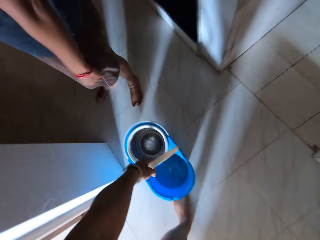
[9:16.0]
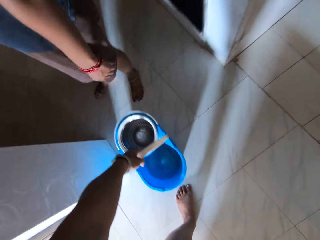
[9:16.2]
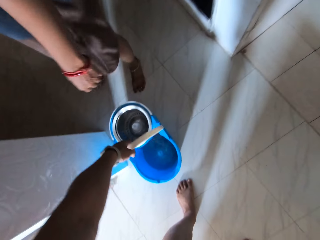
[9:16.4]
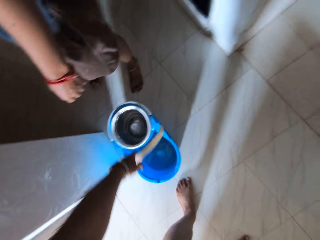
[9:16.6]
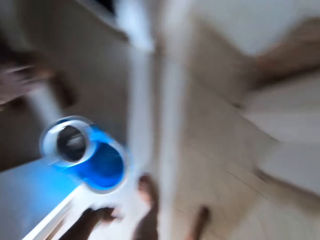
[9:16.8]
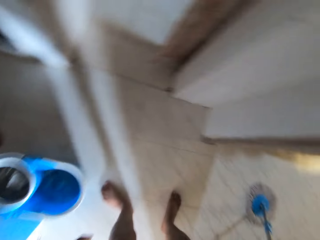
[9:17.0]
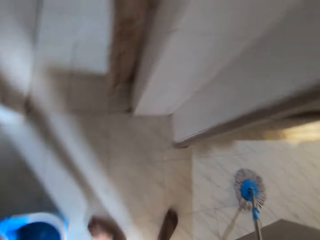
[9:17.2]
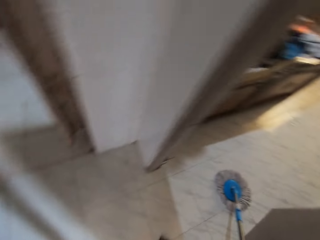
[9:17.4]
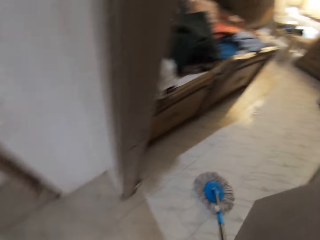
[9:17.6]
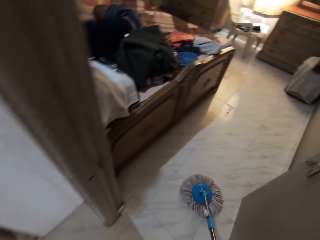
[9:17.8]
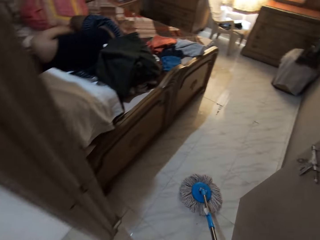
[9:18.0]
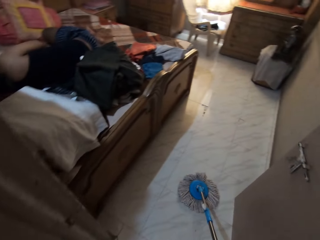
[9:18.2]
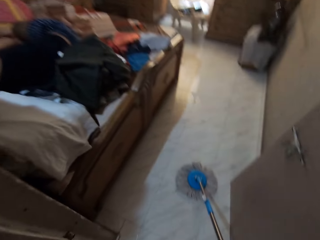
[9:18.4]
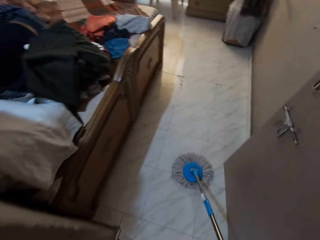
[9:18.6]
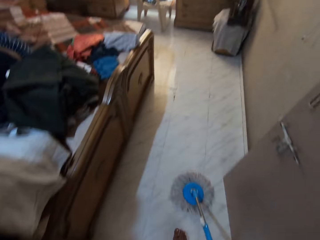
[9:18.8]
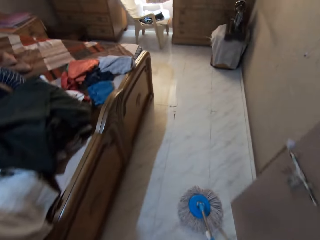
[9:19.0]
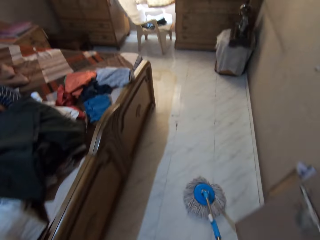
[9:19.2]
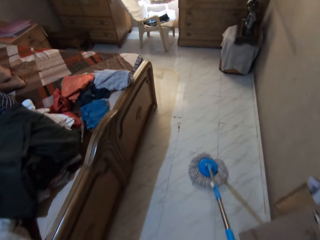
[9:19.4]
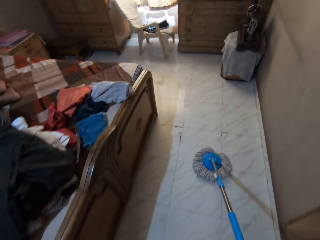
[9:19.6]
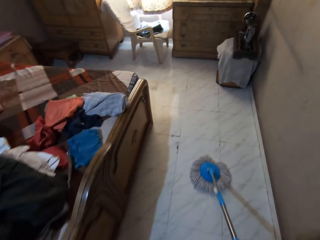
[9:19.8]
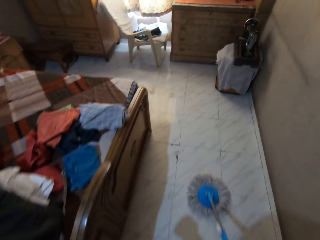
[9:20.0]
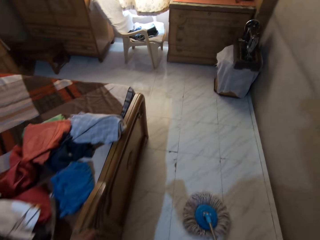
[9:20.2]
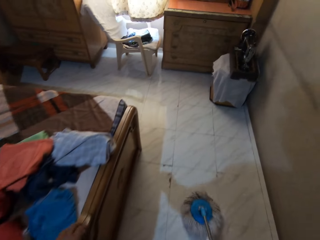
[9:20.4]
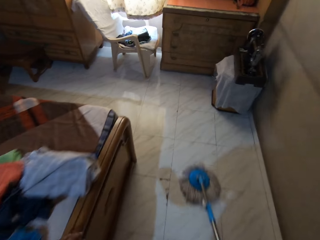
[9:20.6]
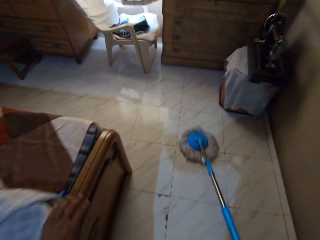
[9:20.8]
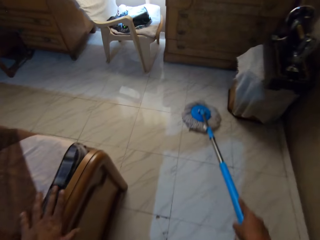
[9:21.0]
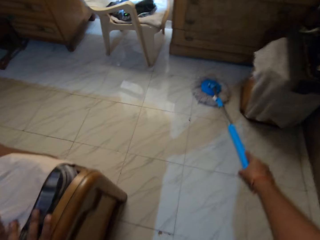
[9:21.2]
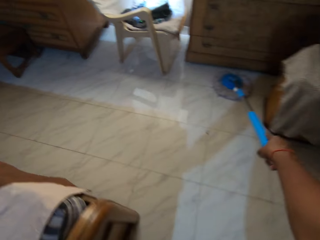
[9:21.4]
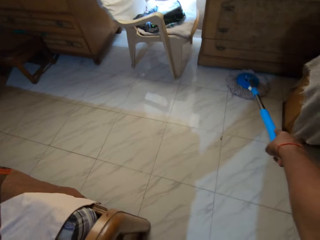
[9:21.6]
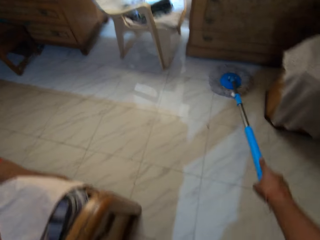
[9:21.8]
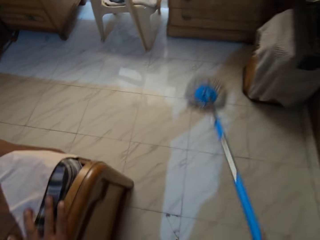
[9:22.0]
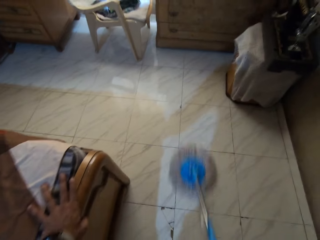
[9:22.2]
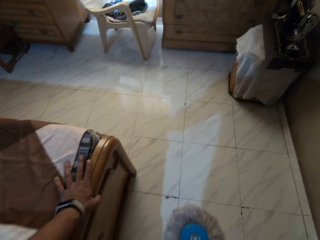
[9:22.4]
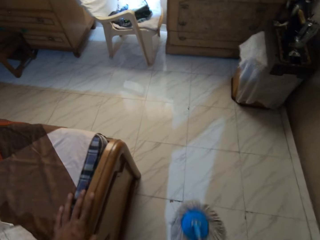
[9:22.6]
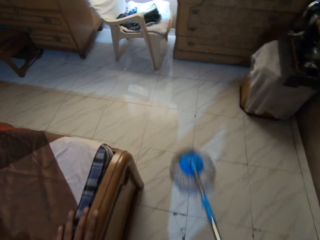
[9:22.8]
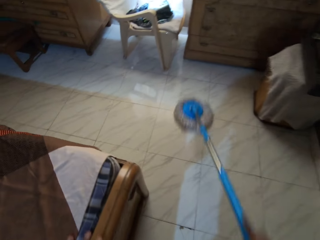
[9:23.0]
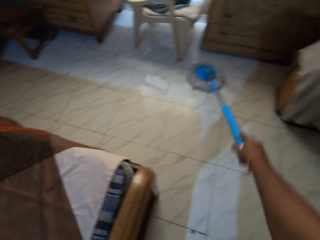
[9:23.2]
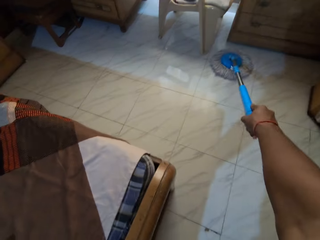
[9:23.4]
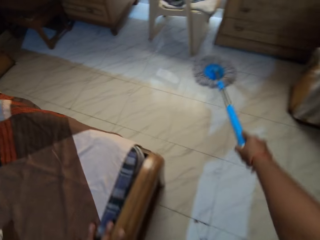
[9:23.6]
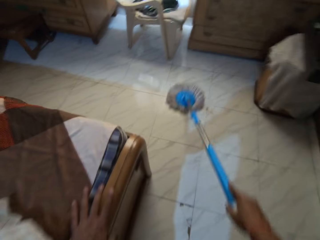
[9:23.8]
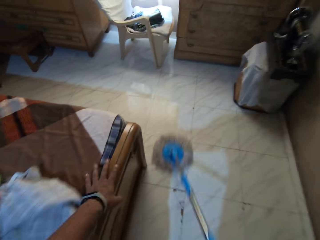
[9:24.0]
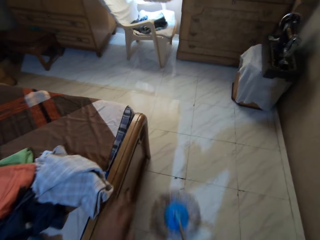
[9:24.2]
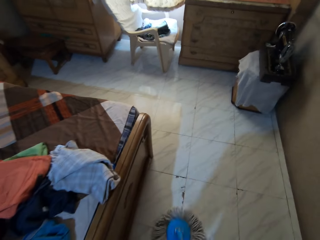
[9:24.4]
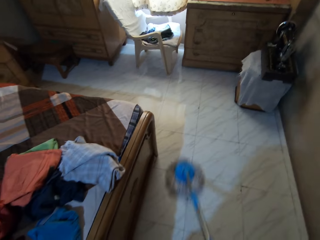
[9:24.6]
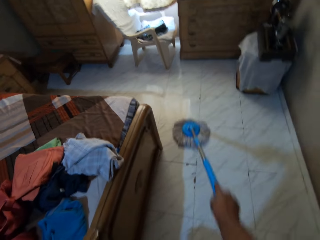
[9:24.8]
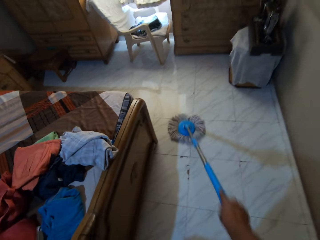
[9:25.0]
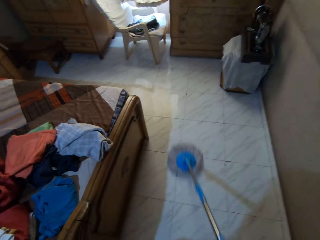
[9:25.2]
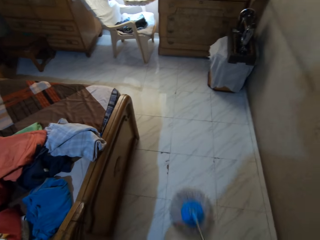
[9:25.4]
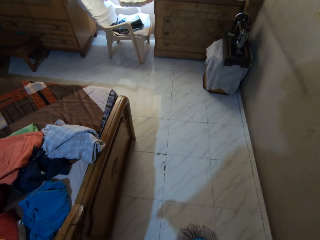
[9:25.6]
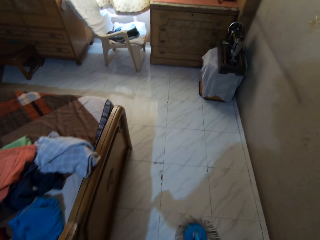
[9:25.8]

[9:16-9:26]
The camera wearer drops the mopping bucket on the floor with his left hand. He mops the floor with the mopping stick in his right hand. He places his left hand on a bed.

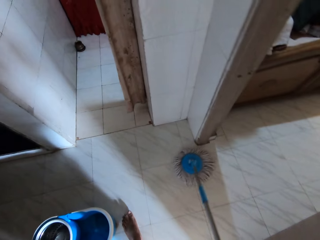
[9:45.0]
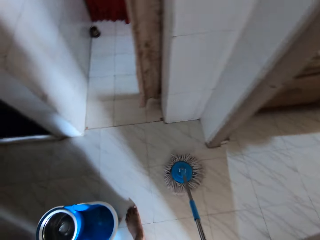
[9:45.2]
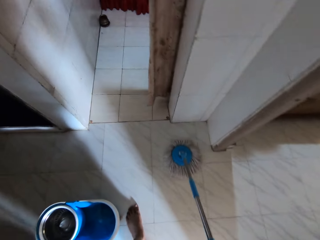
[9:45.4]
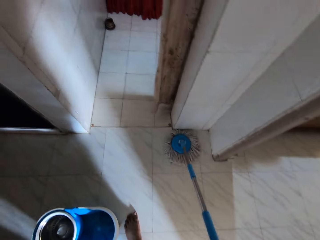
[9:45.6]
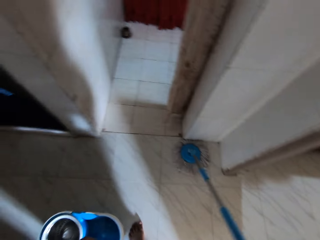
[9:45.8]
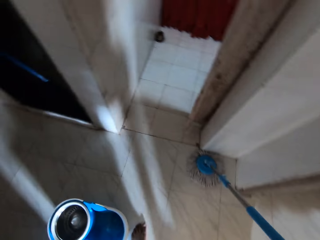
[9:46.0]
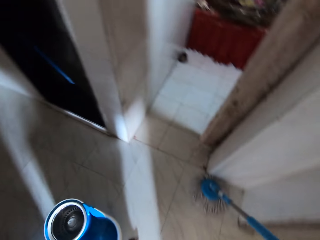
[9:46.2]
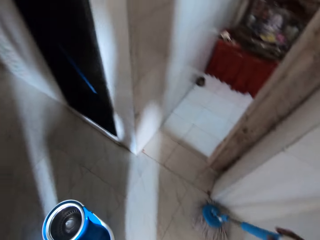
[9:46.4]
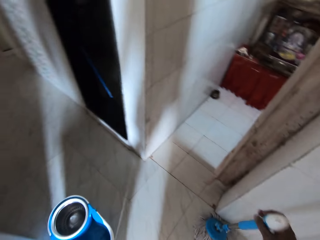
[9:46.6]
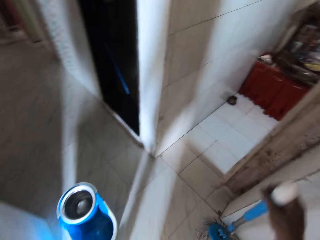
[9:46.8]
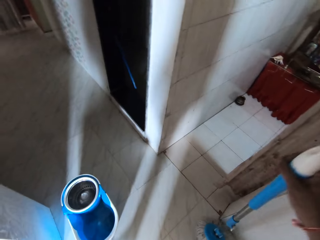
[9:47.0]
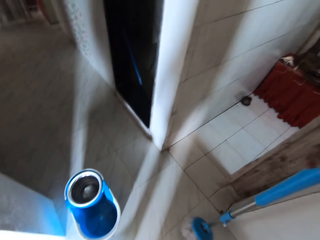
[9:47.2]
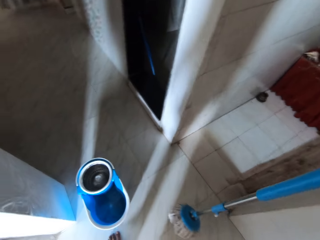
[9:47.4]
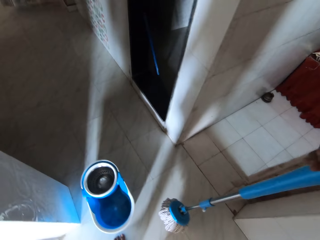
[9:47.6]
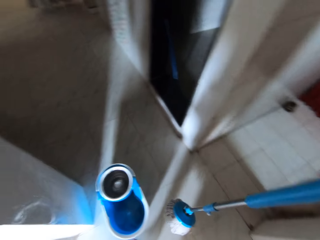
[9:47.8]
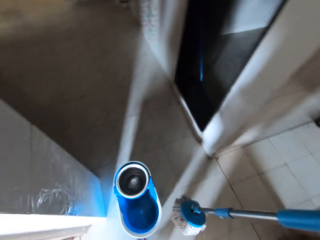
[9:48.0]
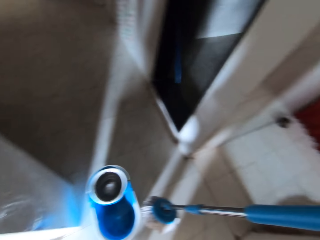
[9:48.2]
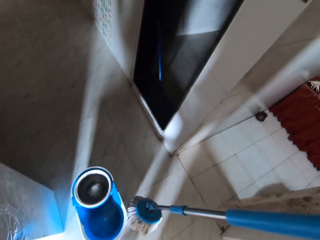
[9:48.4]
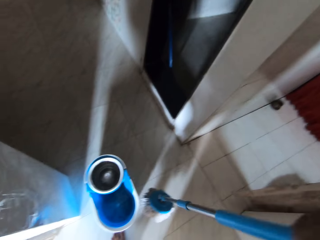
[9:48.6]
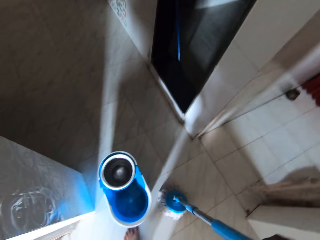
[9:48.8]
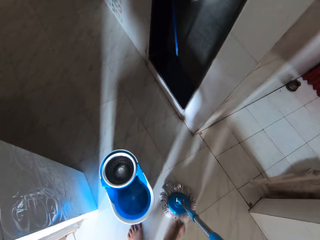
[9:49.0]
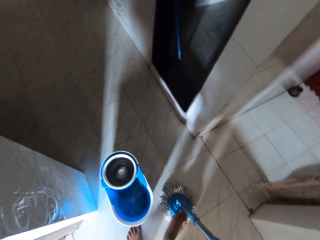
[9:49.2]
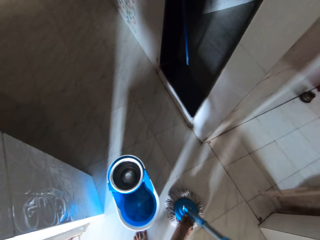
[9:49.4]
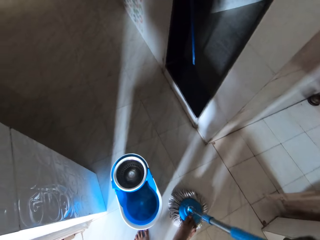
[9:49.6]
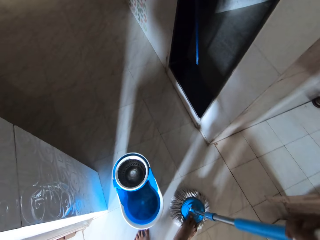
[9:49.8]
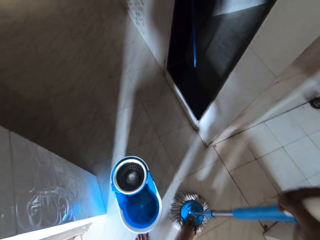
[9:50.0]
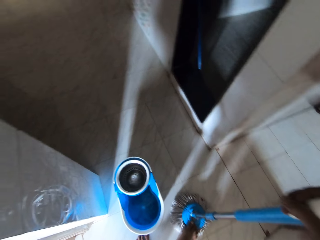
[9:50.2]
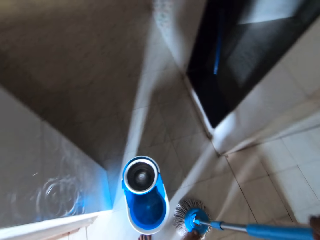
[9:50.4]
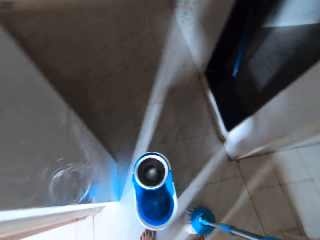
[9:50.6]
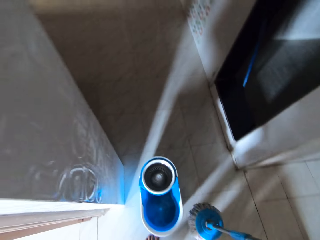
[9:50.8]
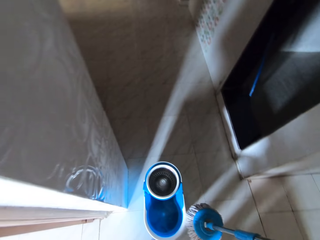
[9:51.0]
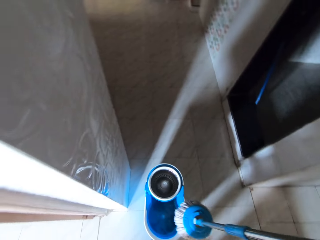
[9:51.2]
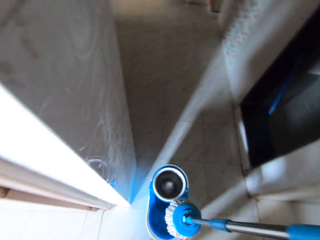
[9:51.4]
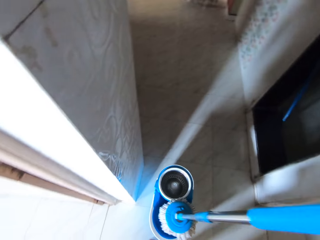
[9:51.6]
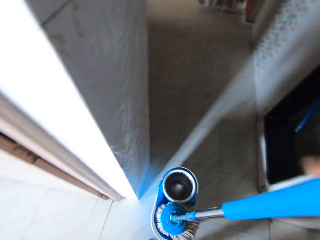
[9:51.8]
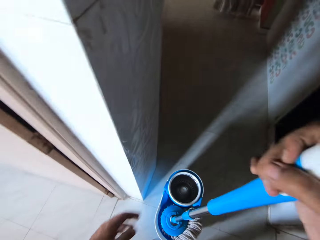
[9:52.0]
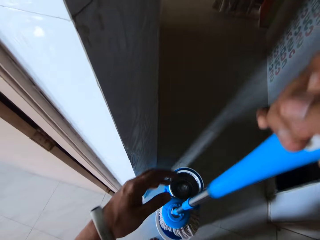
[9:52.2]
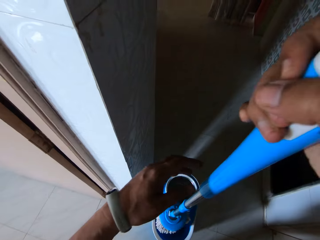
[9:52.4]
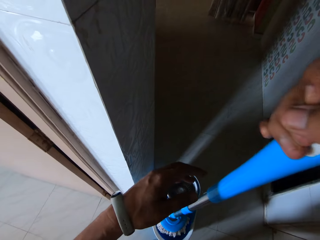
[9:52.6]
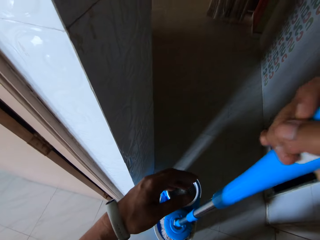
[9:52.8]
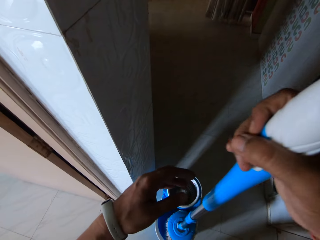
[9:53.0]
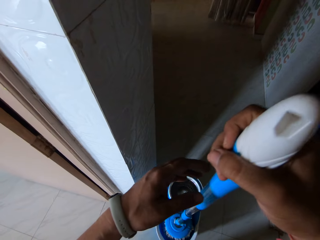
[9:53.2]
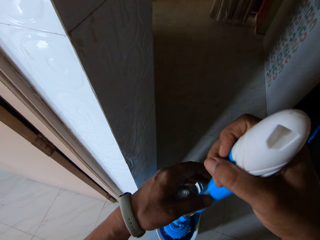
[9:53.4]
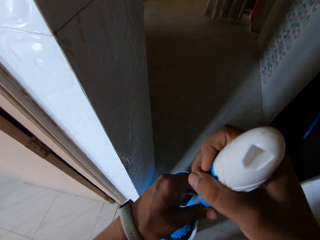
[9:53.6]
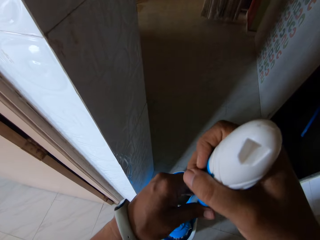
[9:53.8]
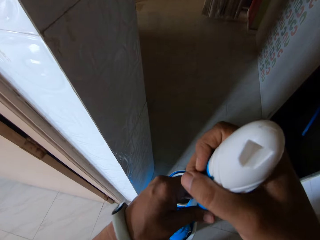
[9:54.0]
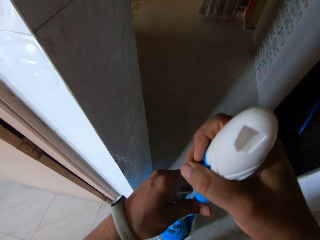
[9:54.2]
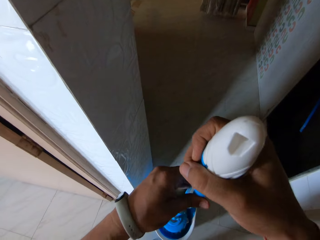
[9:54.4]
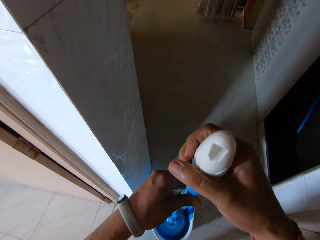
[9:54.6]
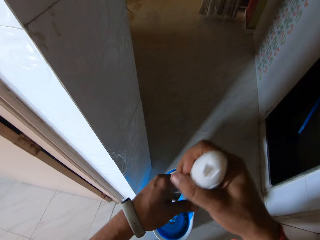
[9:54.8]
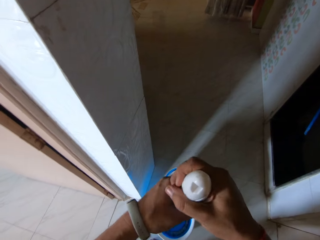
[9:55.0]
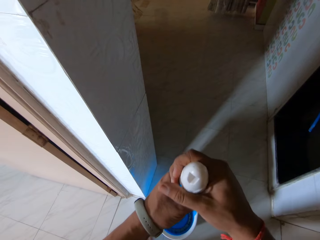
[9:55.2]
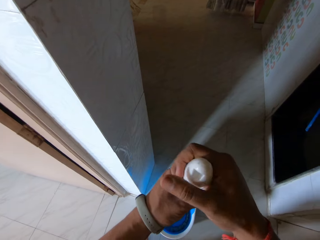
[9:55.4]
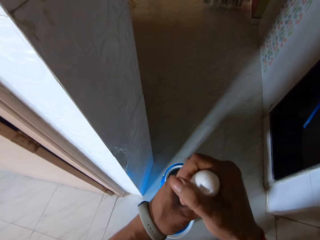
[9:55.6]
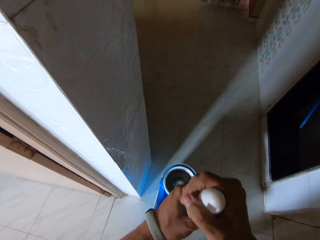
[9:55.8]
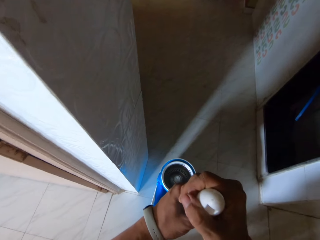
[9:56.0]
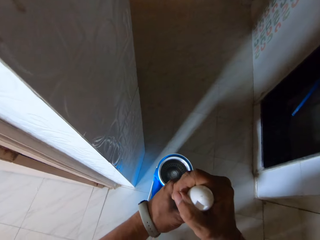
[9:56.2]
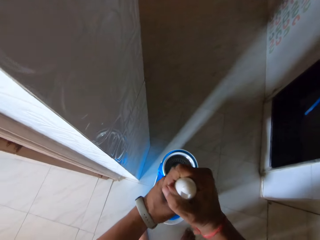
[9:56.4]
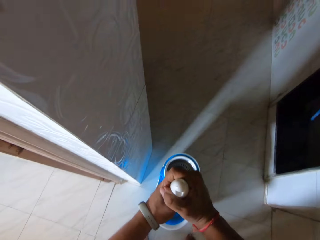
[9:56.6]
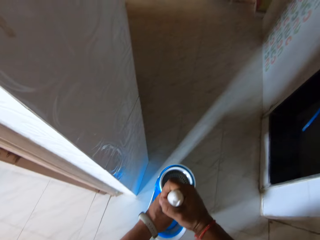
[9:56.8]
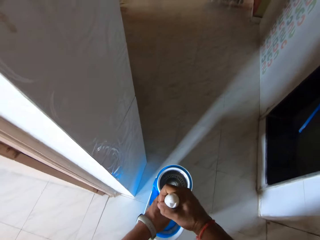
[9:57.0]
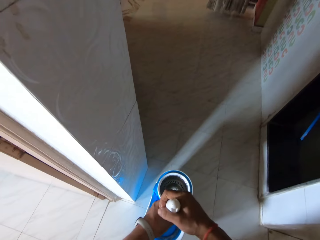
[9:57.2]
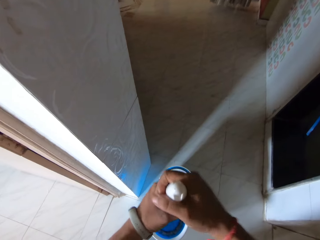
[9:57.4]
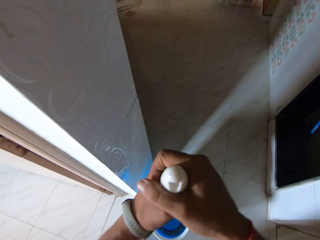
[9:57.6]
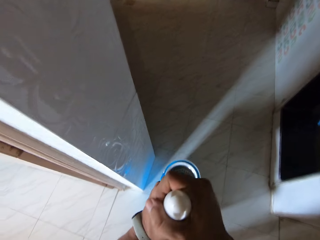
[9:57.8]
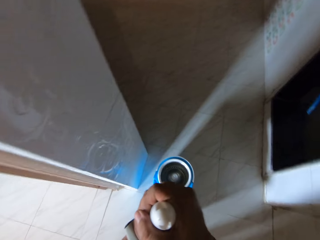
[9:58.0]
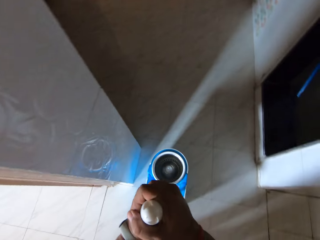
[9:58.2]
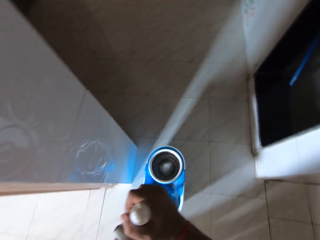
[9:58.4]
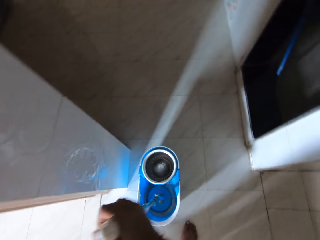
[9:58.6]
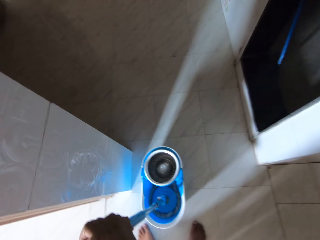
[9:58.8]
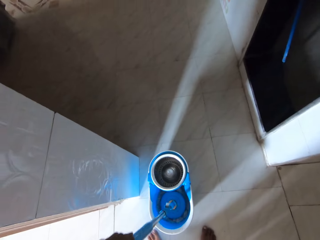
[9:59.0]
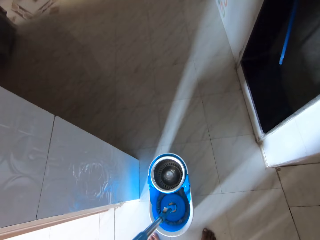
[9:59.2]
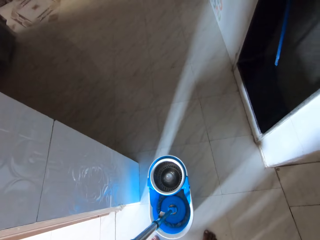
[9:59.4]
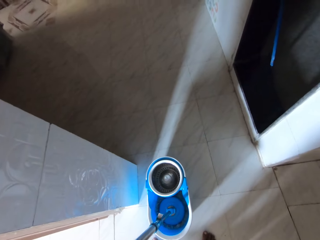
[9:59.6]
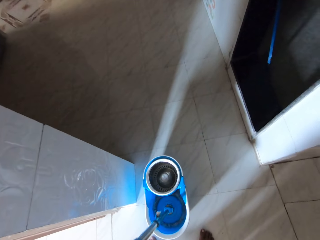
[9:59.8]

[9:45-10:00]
The camera wearer lifts the mopping stick from the floor with his right hand. He puts the mop down. He stamps the mopping stick on the floor with his right hand. He steps on the mopping stick cotton with his right leg. He lifts the mopping stick from the floor with his right hand. He puts the mopping stick into the mopping bucket with his right hand. He spins the mopping stick into the mopping bucket with both hands.
